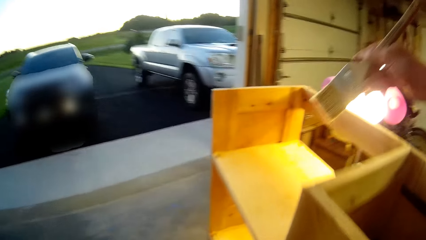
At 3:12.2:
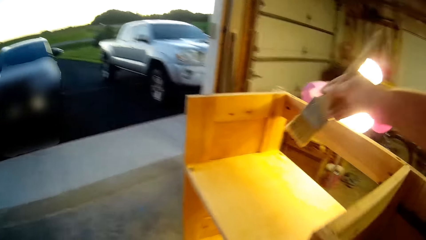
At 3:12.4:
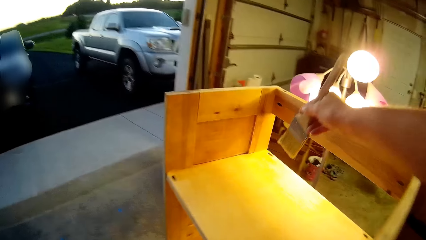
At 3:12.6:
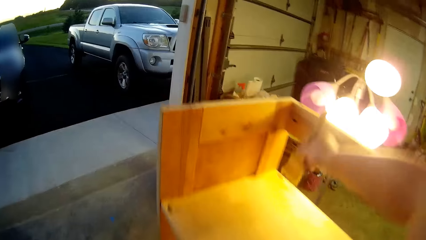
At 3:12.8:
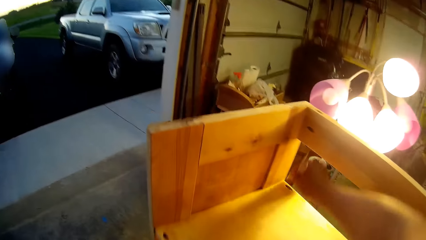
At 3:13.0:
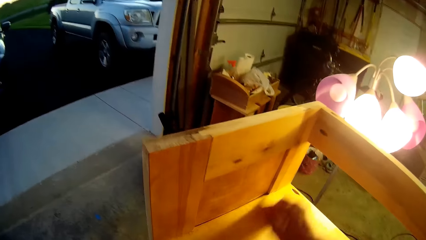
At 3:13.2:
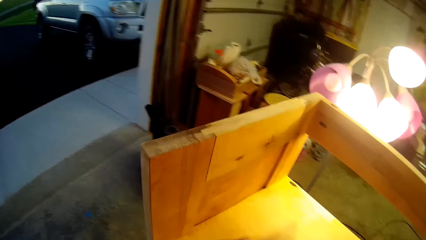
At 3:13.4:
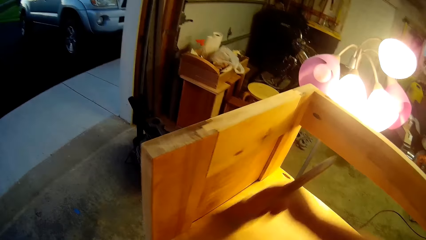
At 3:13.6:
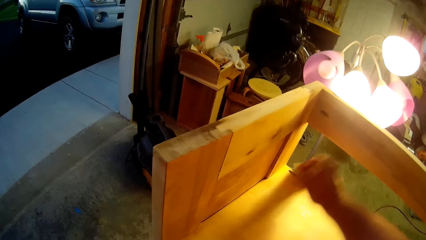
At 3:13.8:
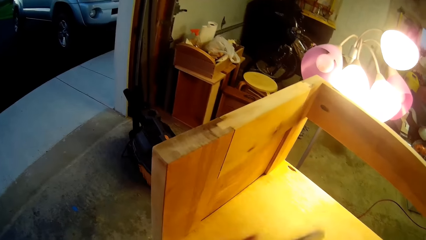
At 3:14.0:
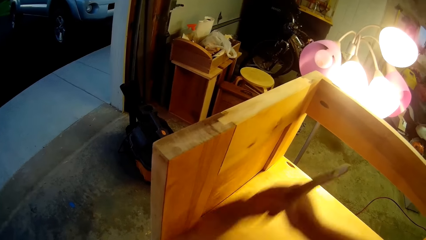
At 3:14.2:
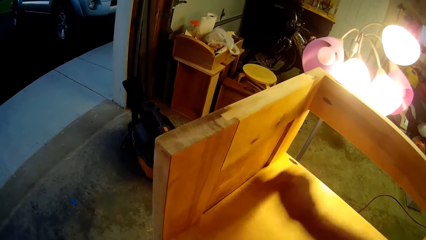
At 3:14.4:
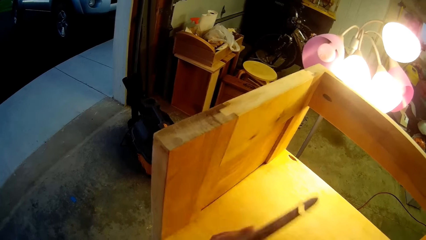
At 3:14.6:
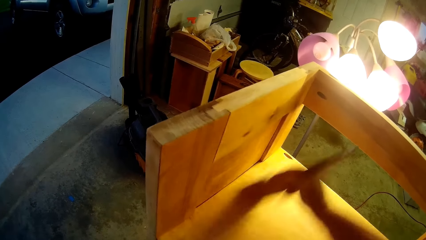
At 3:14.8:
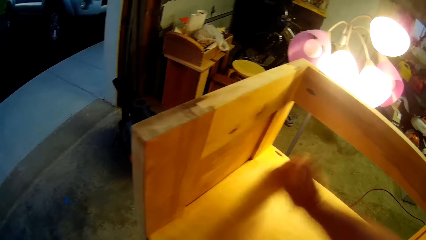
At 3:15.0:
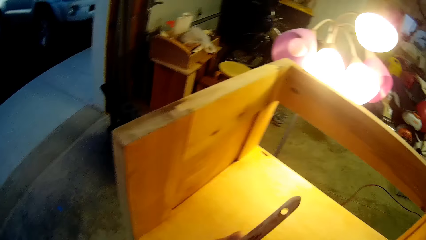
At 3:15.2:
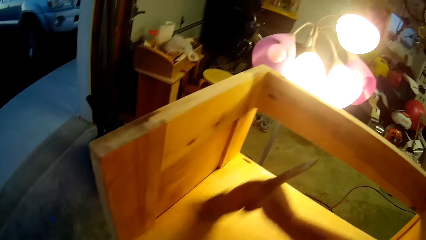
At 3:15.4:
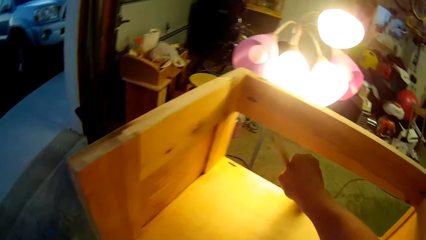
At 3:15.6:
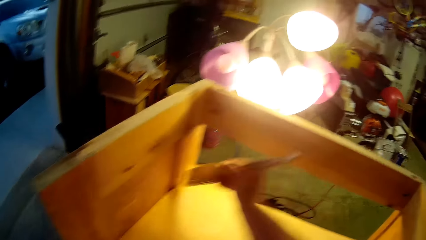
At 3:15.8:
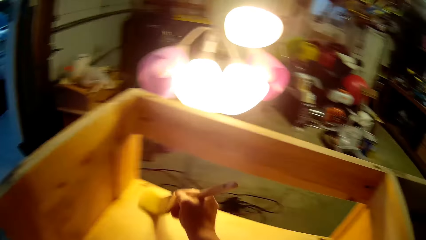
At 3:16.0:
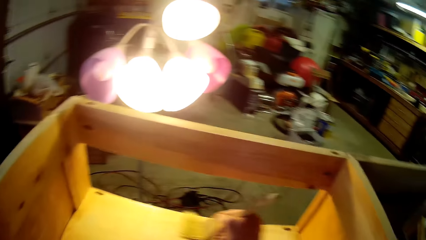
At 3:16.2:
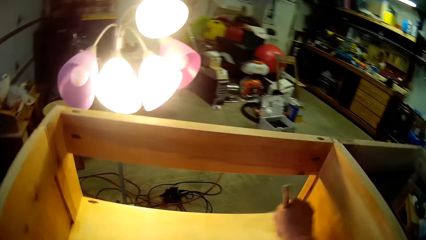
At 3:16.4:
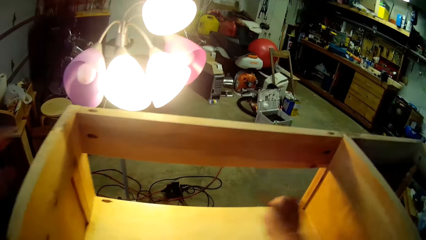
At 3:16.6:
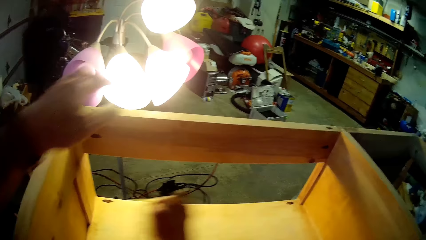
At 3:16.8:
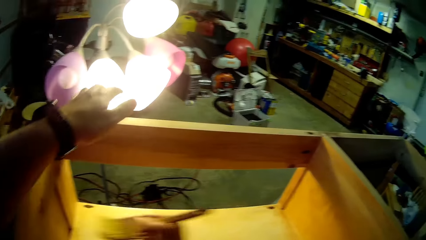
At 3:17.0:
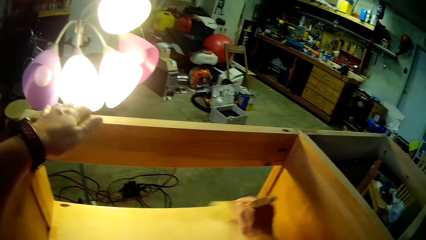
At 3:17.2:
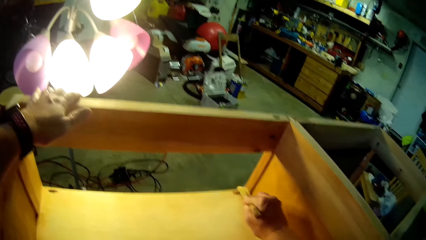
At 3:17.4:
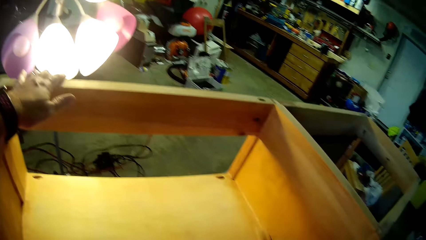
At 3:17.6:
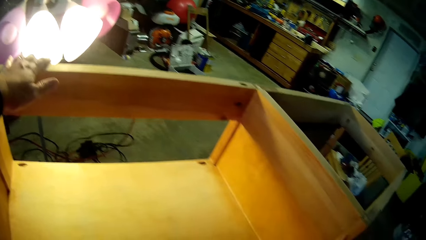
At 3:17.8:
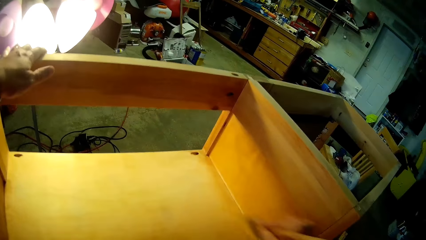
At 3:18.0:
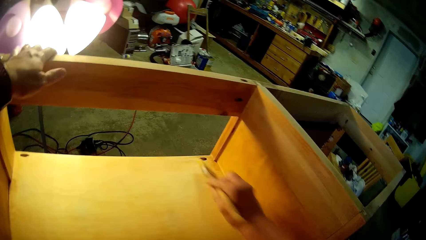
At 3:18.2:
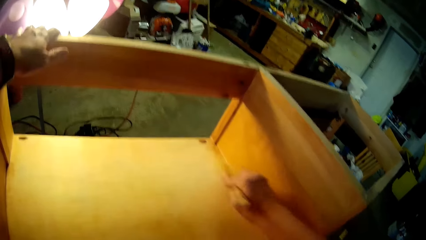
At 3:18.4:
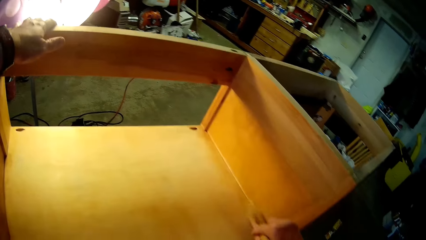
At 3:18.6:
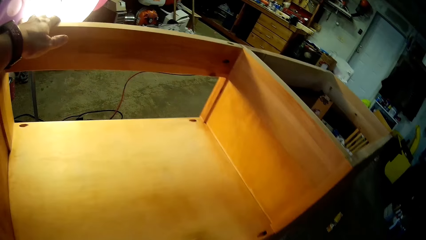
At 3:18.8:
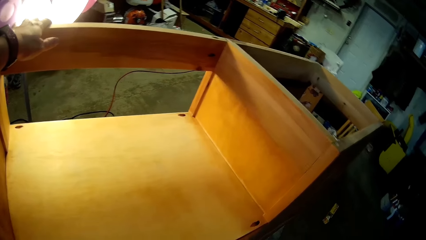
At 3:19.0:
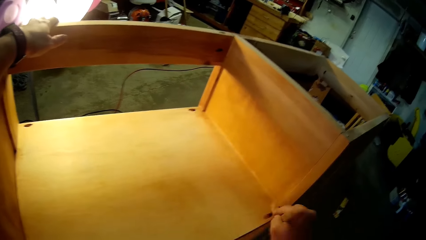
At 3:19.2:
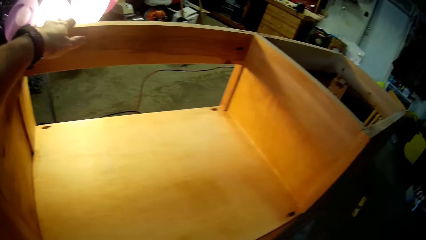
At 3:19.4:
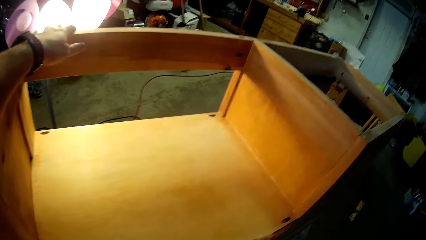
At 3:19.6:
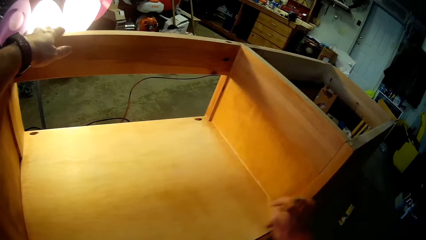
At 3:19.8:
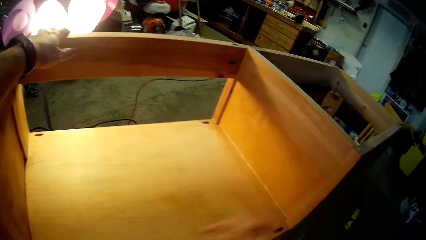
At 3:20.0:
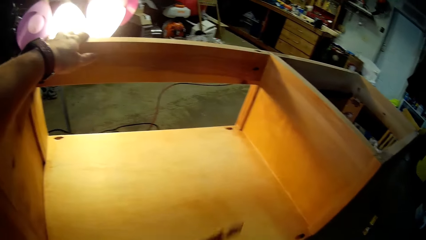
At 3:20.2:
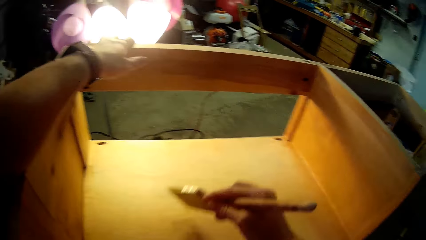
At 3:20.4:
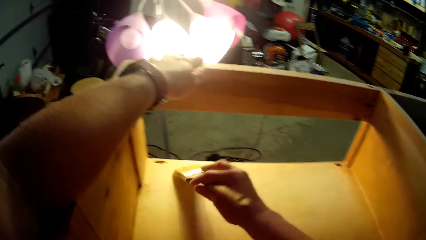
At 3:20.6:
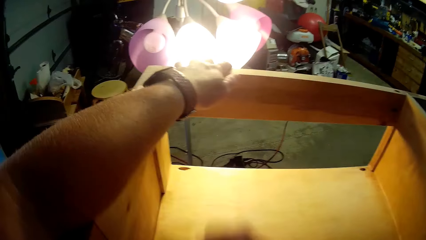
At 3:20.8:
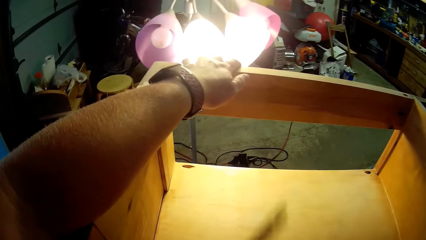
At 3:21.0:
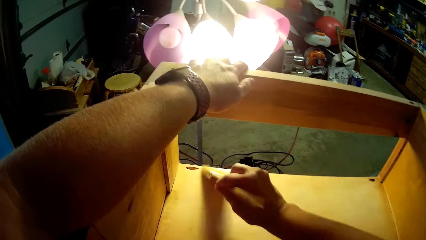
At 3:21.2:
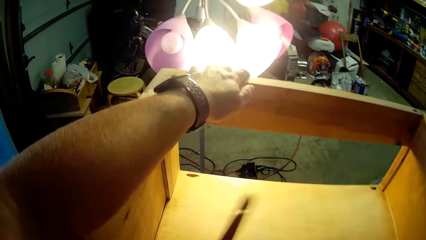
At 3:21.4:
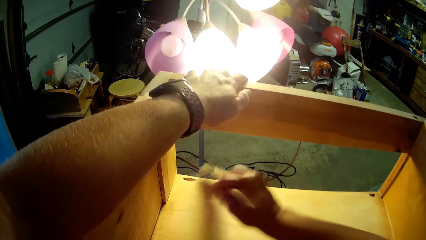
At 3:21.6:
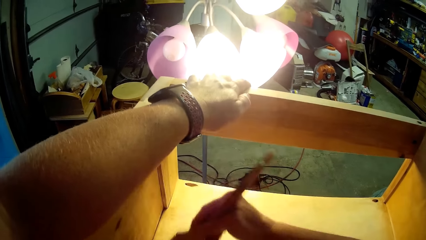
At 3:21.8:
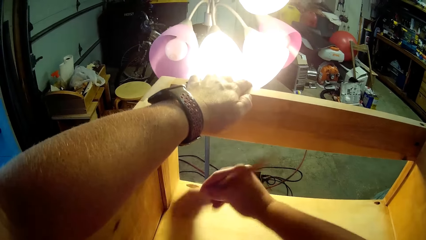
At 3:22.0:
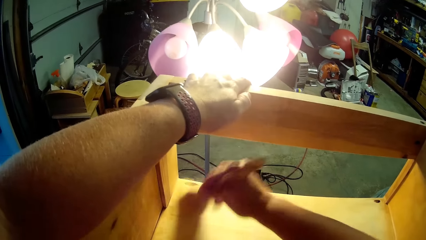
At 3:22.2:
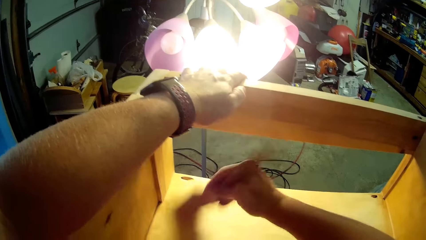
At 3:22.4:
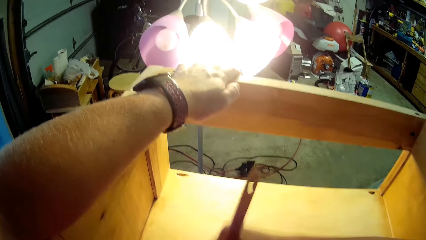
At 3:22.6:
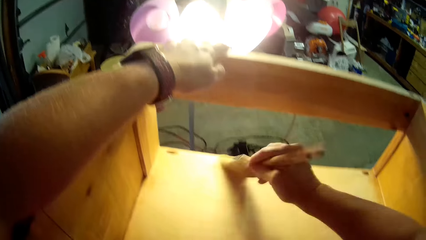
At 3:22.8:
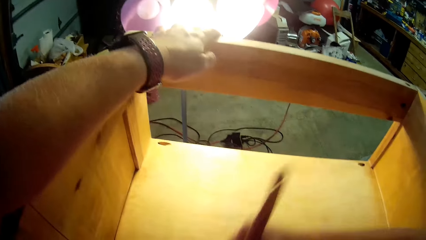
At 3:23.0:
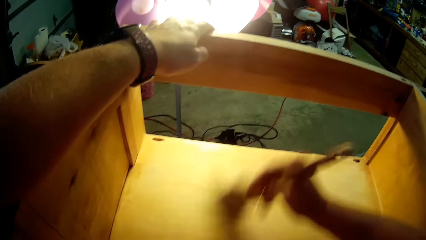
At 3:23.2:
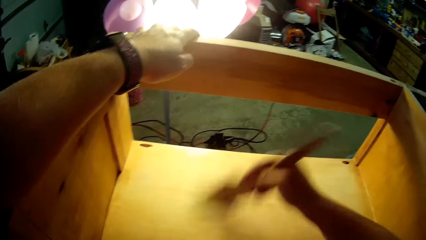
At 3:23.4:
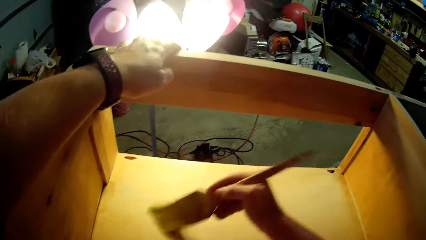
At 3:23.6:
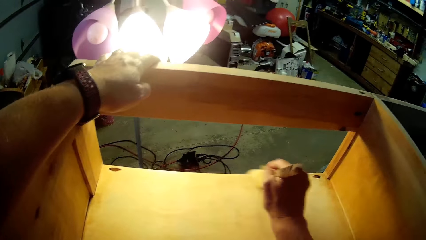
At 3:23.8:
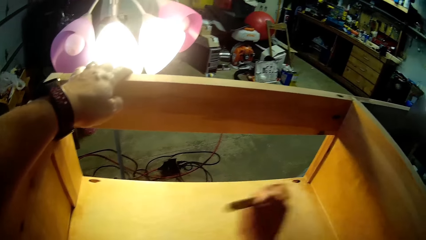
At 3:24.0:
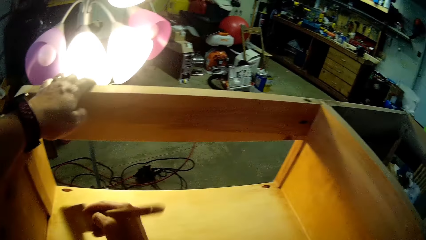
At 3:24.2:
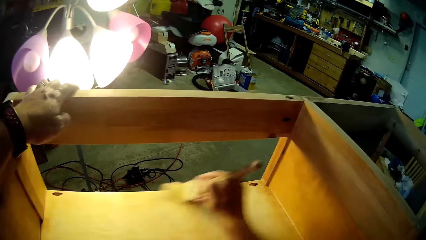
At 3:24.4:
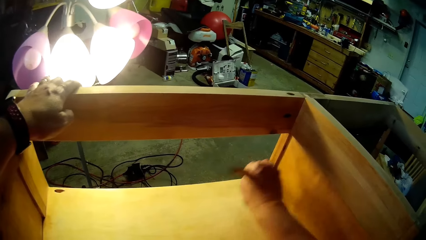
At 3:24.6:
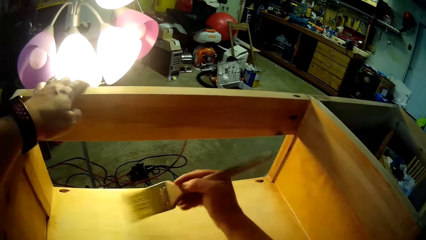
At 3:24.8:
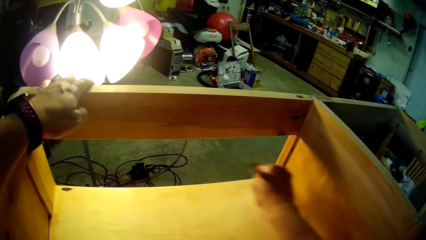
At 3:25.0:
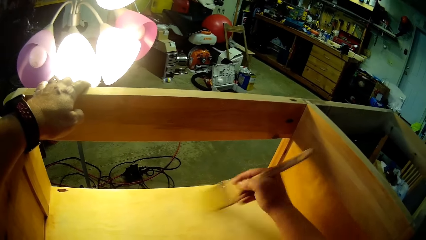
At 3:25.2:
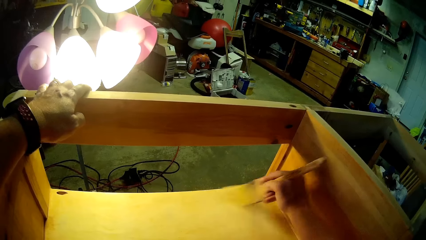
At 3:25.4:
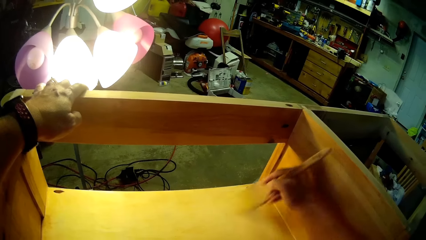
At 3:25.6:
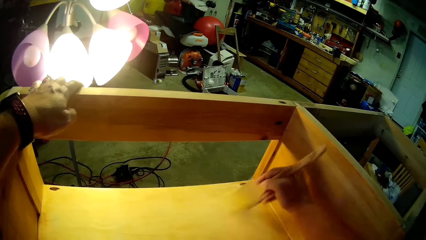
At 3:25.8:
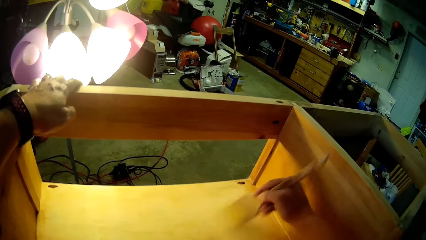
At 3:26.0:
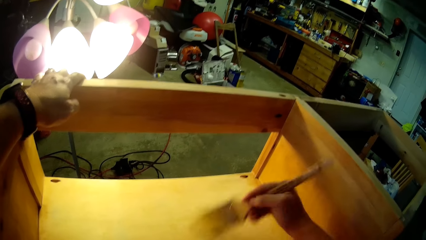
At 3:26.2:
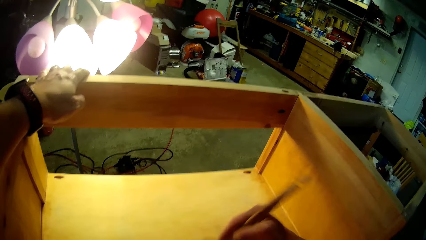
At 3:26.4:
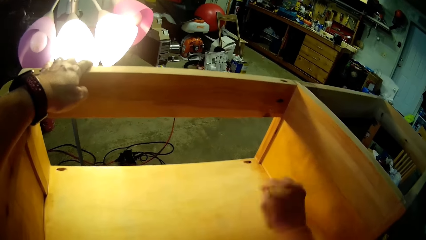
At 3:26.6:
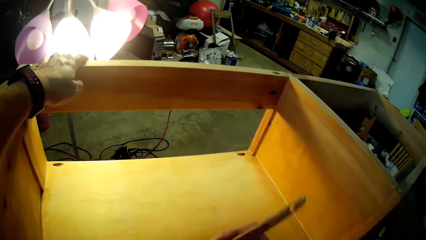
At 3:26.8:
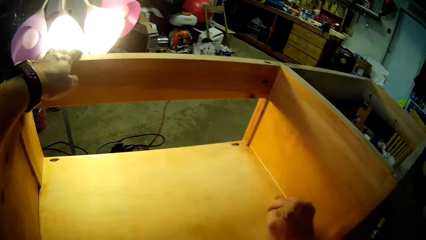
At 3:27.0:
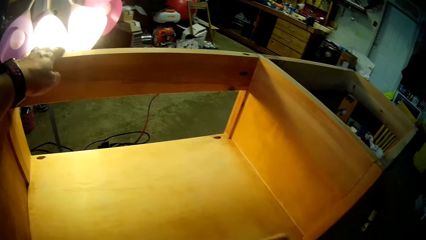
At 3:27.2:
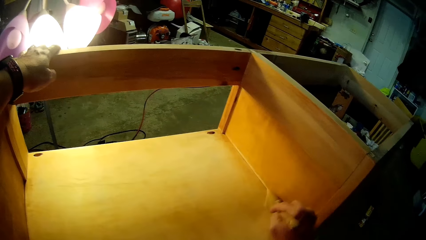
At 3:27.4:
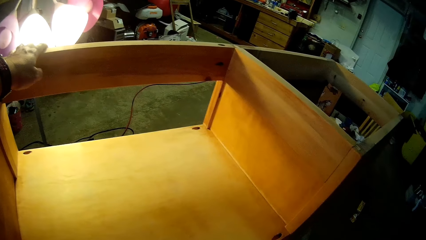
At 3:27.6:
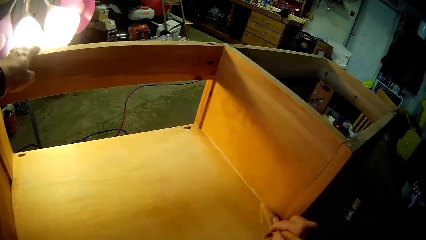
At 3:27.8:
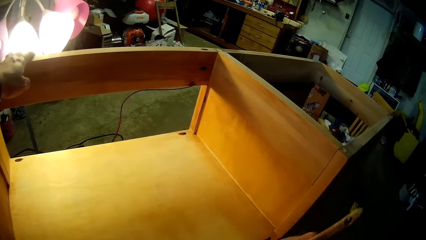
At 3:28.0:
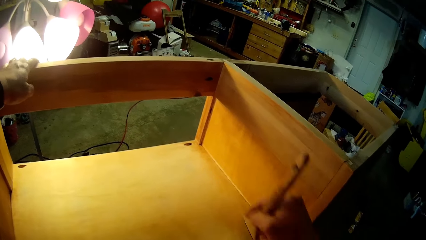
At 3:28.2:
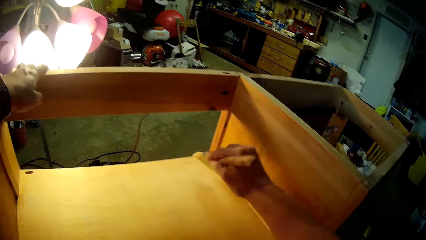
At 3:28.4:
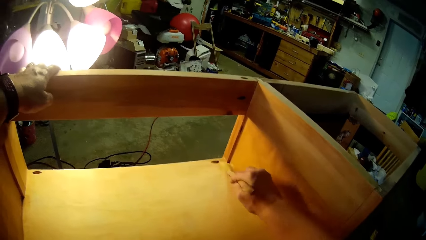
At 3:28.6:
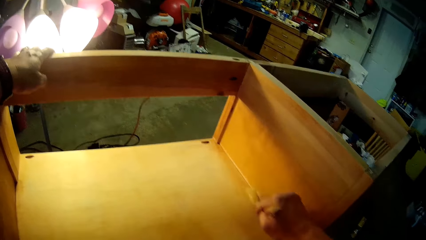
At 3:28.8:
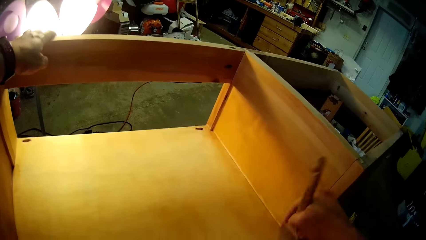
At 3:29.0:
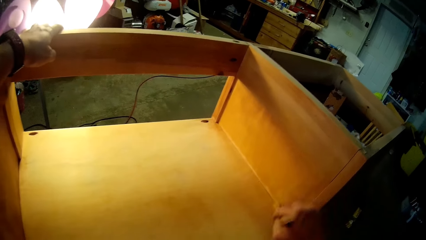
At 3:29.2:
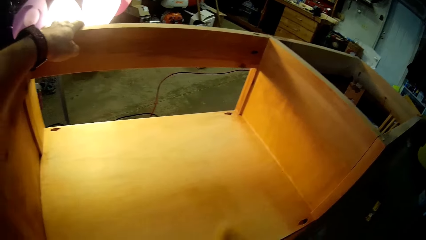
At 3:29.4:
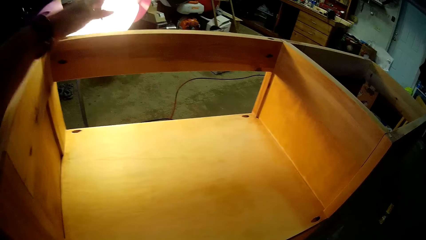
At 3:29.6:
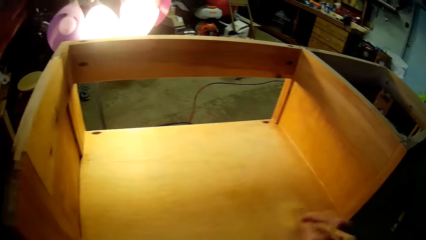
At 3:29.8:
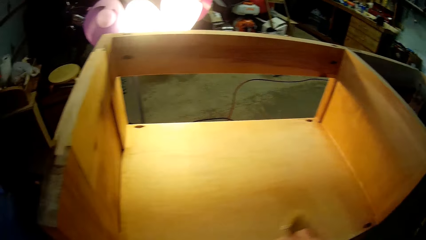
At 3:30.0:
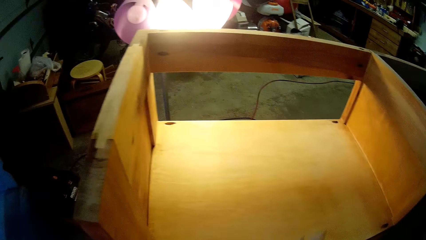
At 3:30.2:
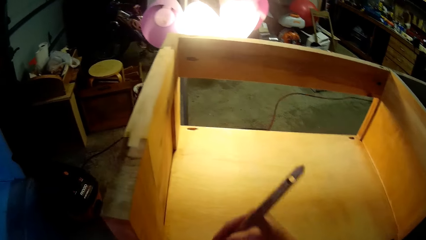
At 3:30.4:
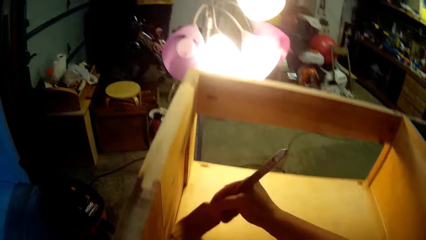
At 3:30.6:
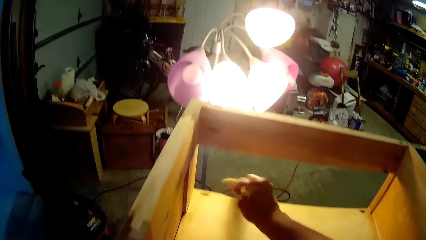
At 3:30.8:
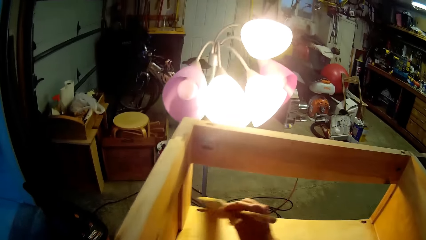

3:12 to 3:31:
The camera wearer walks back in the workshop. They brush on the wood using the brush. They use the dust brush going down from the left side. They use the dust brush going right from the top left. They put the left hand on the wood. They use the dust brush going down from the top right. They use the dust brush going left from the bottom right. They use the dust brush going down from the left side. They use the dust brush going right from the top left. They remove the left hand from the wood frame.
